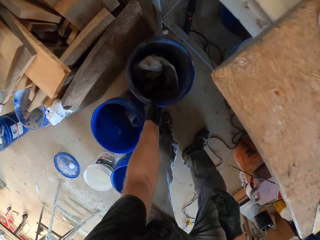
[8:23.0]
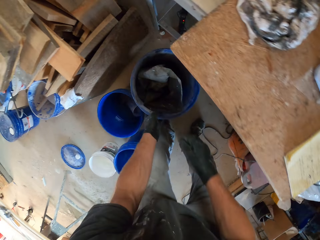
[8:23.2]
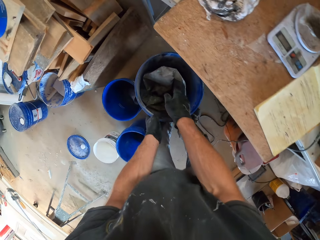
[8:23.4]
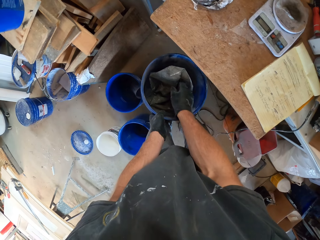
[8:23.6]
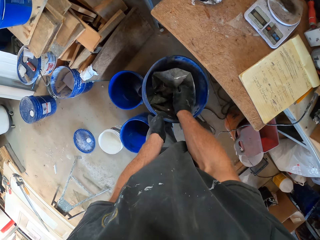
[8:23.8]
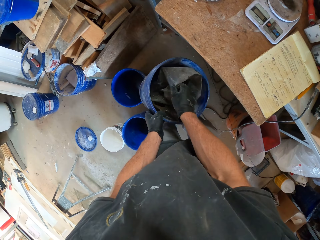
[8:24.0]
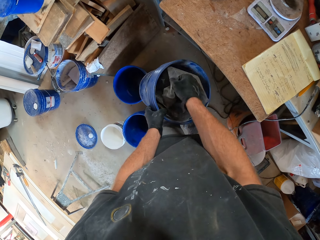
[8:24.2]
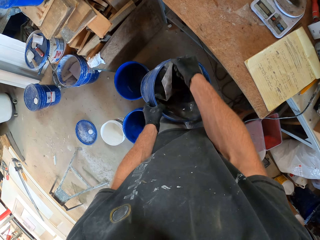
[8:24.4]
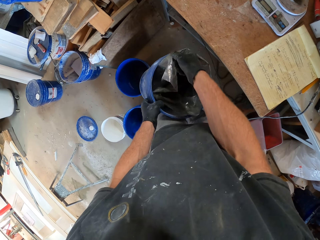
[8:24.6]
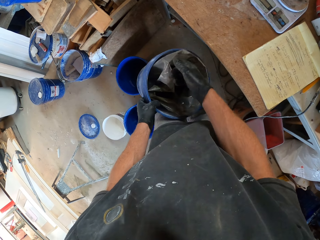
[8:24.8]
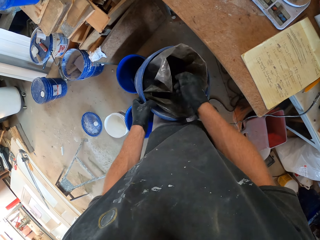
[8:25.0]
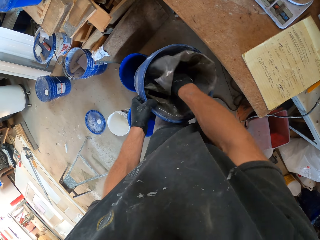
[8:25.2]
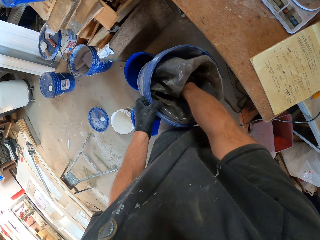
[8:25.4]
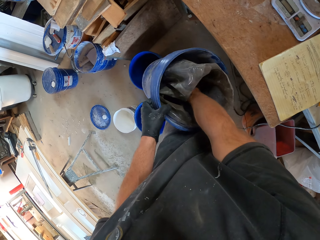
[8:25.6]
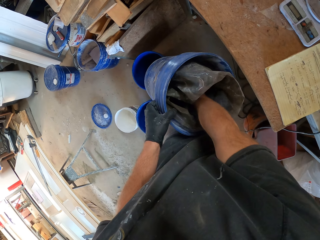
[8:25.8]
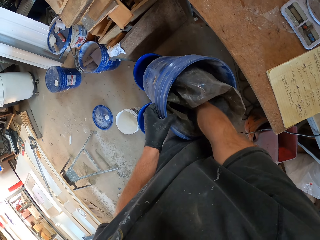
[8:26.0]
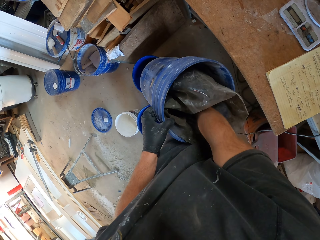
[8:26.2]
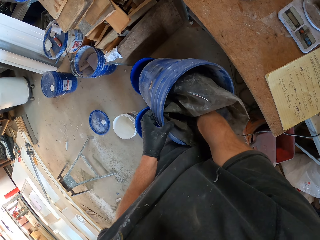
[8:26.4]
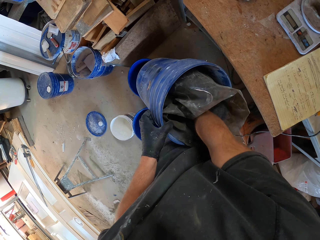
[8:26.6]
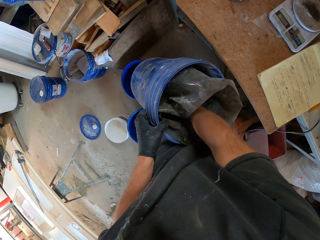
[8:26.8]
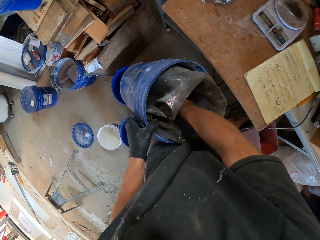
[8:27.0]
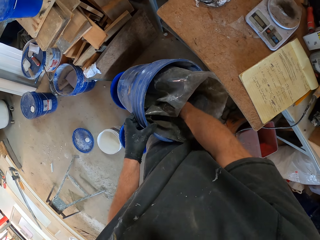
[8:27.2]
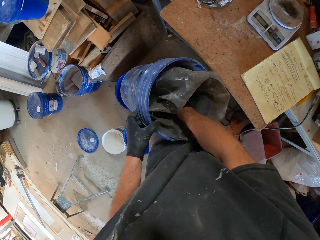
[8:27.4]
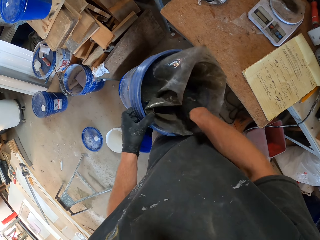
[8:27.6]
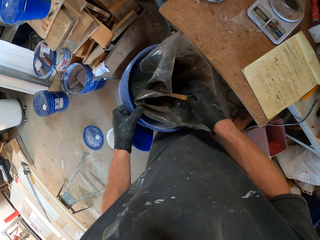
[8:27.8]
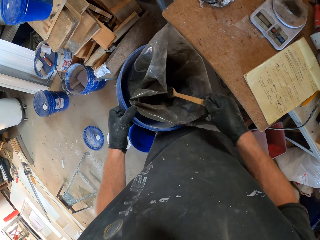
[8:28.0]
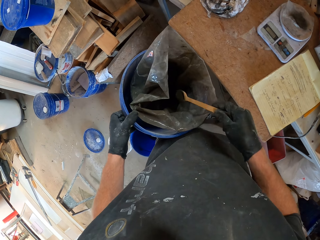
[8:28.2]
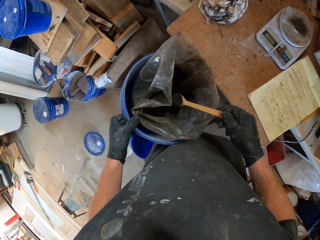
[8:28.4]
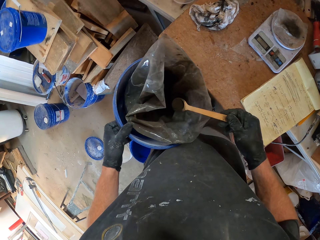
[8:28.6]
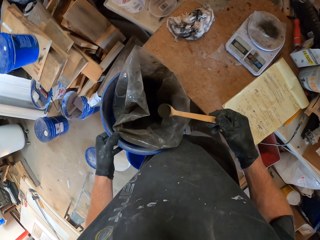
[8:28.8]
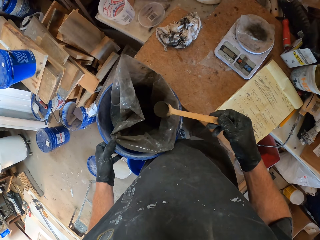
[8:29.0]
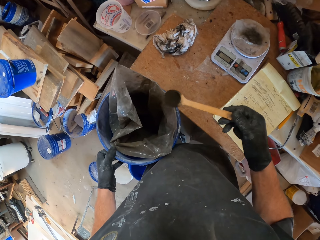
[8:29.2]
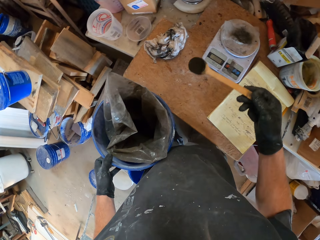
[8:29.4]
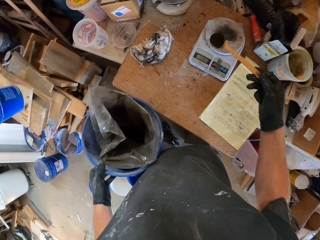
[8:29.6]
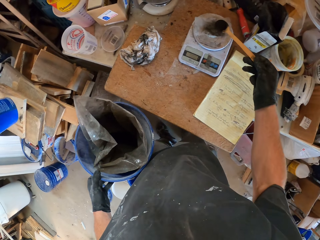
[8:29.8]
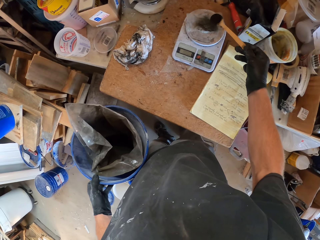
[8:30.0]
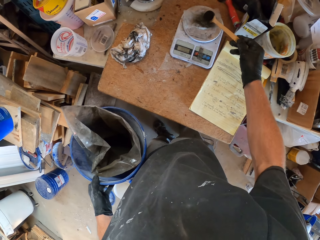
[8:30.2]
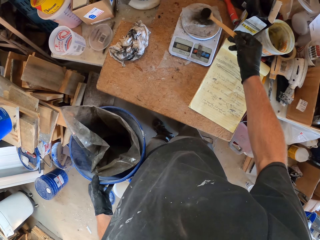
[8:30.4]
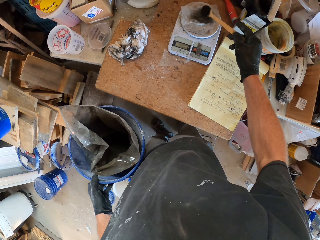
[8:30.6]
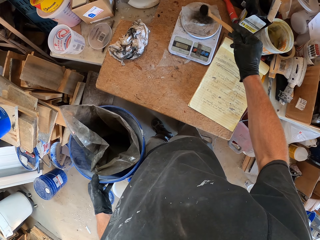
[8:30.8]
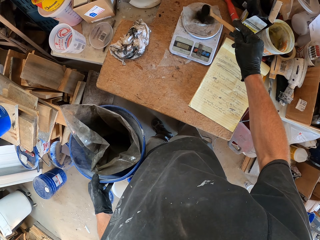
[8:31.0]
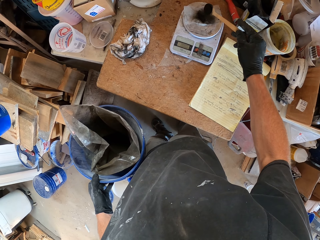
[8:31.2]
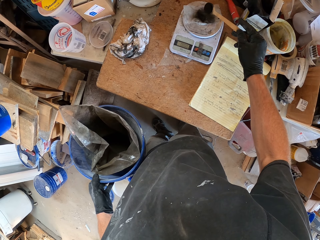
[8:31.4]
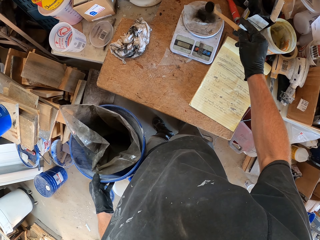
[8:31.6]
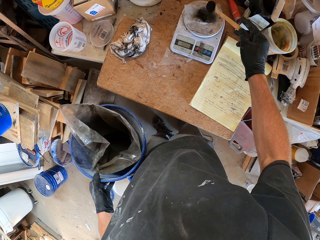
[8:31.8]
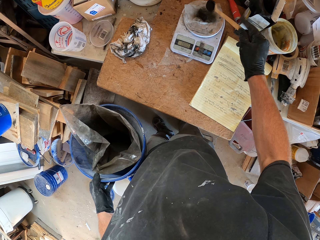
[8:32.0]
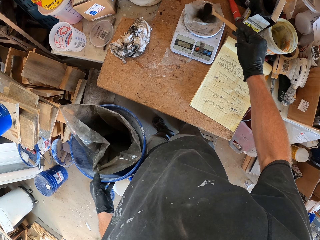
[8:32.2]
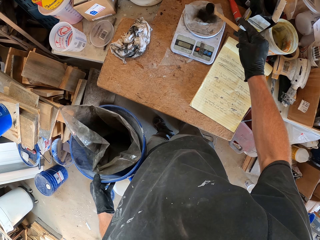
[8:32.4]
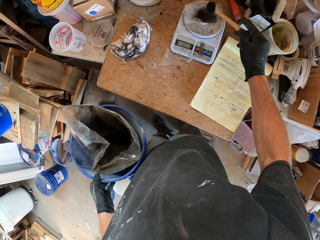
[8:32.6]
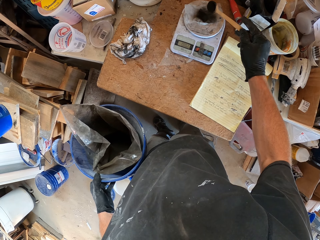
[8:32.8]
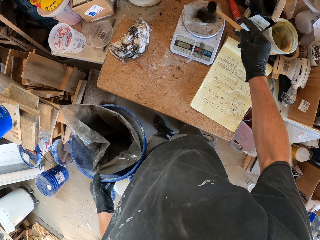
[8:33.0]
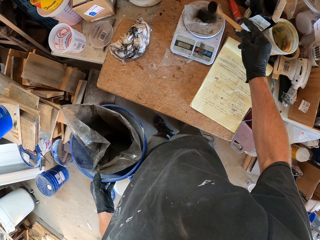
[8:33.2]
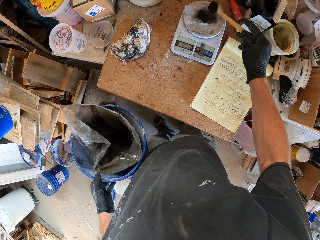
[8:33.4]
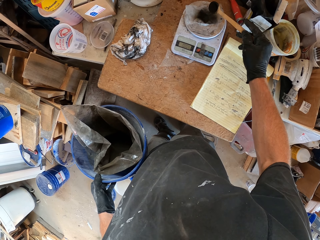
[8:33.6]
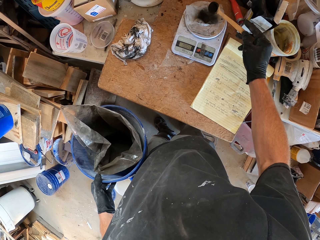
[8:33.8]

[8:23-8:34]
The camera wearer picks up the bucket. They hold the plastic paper. They pick up something in the bucket. They scoop the powder. They put the powder on the weighing scale.

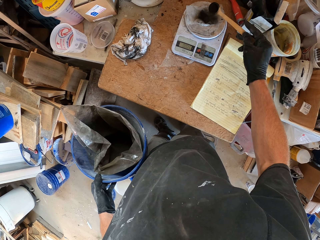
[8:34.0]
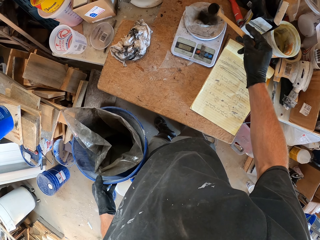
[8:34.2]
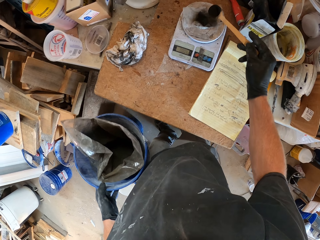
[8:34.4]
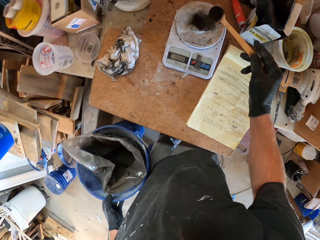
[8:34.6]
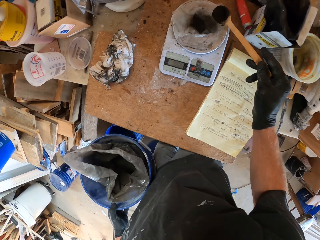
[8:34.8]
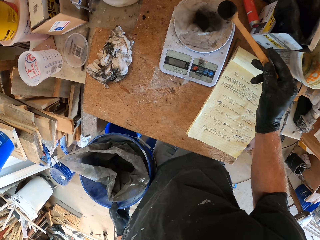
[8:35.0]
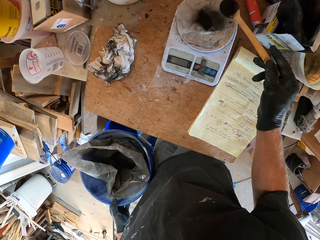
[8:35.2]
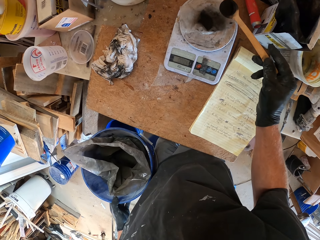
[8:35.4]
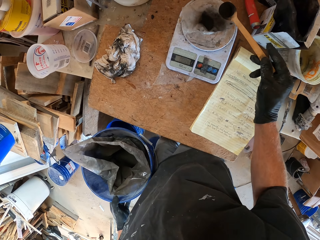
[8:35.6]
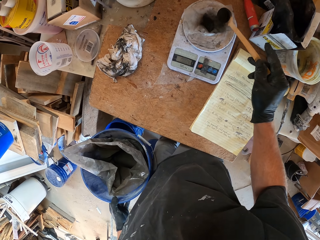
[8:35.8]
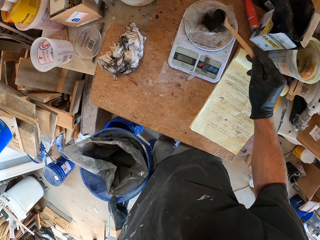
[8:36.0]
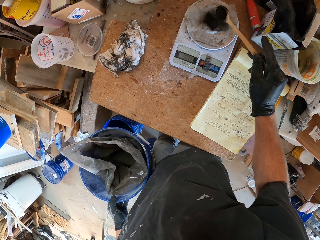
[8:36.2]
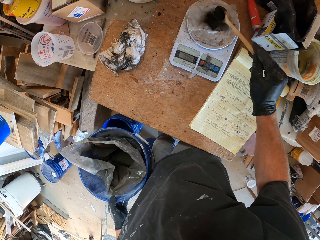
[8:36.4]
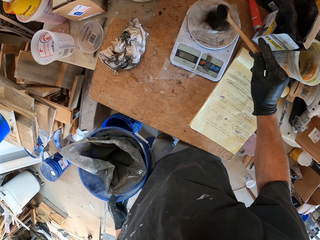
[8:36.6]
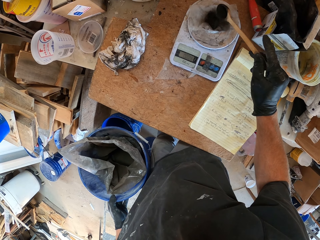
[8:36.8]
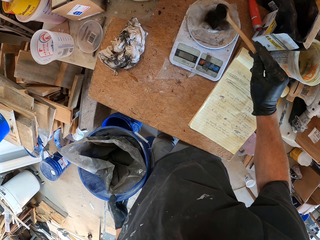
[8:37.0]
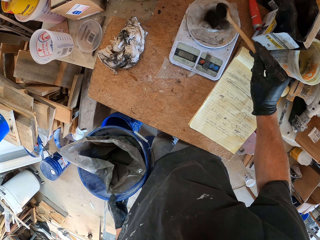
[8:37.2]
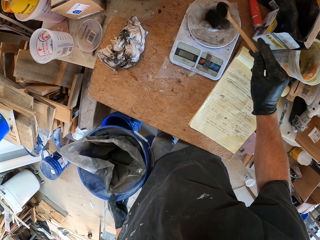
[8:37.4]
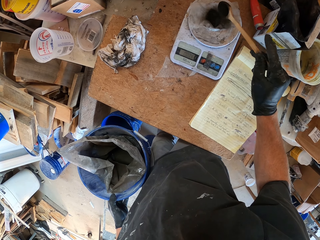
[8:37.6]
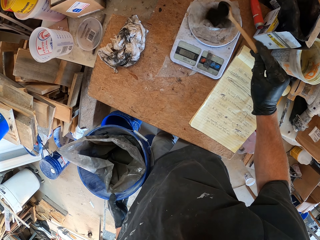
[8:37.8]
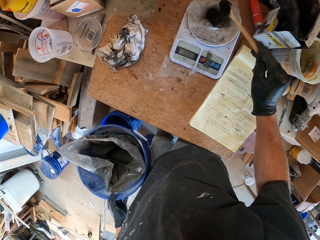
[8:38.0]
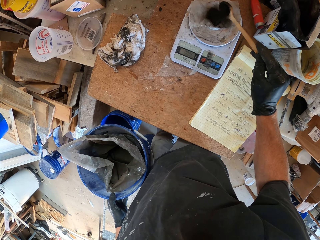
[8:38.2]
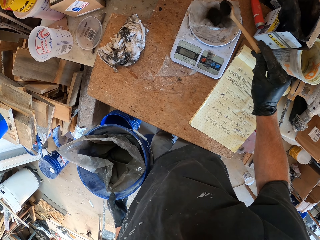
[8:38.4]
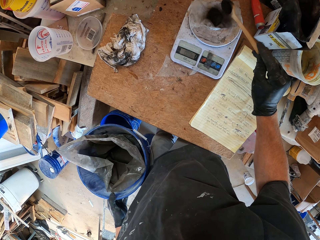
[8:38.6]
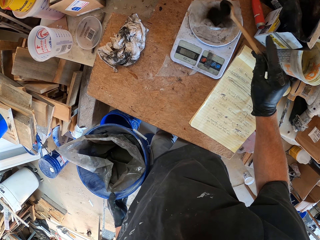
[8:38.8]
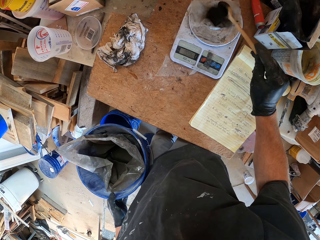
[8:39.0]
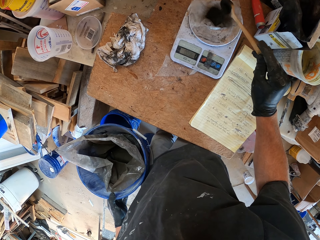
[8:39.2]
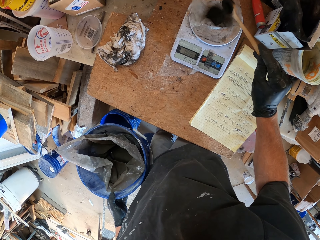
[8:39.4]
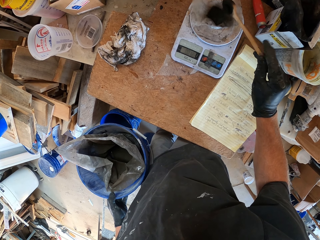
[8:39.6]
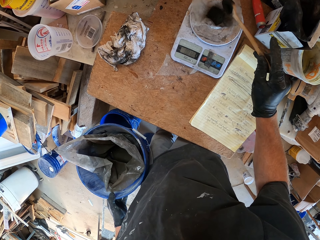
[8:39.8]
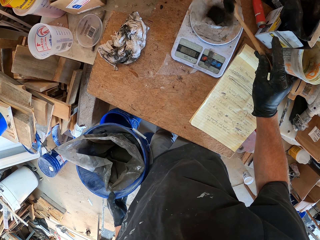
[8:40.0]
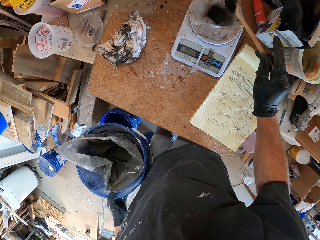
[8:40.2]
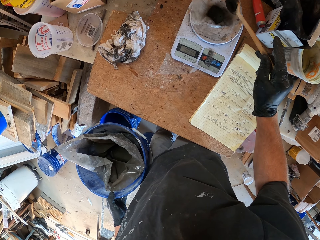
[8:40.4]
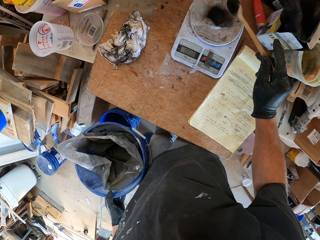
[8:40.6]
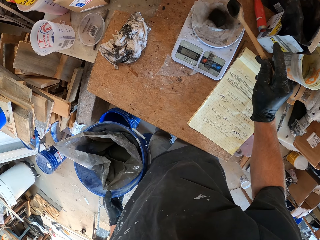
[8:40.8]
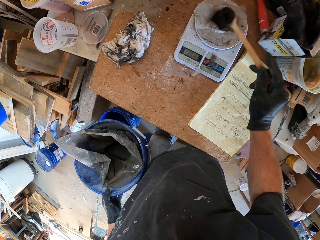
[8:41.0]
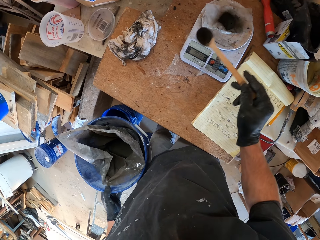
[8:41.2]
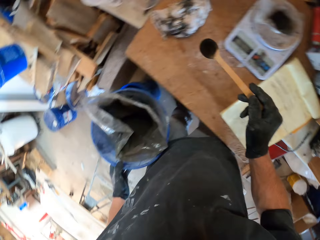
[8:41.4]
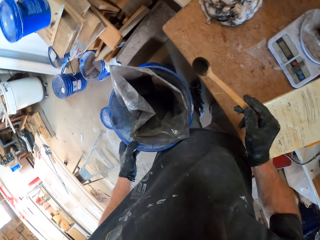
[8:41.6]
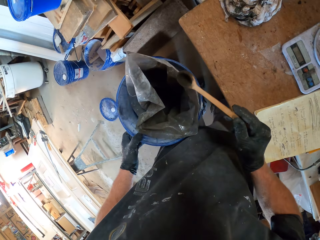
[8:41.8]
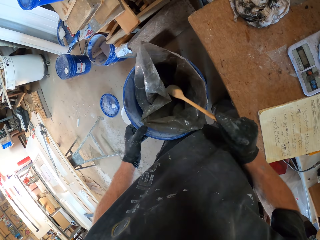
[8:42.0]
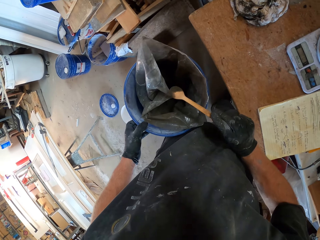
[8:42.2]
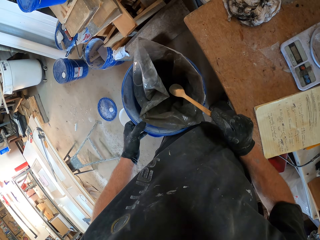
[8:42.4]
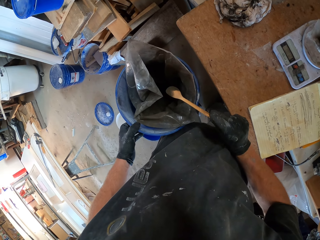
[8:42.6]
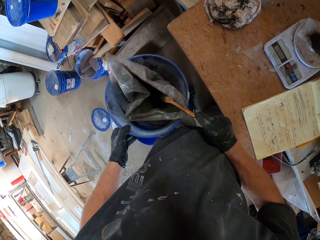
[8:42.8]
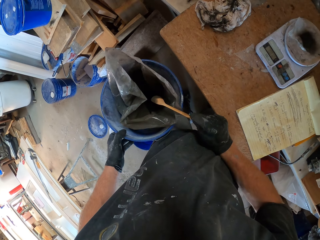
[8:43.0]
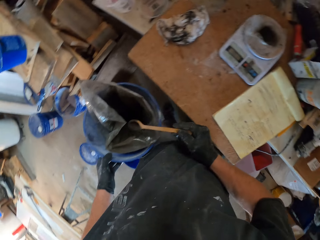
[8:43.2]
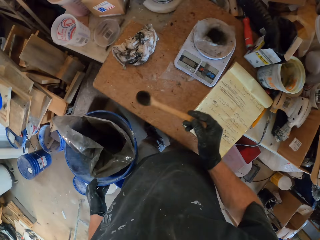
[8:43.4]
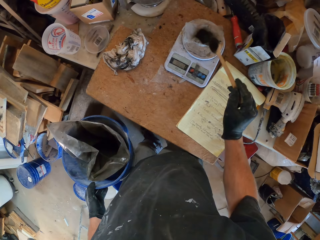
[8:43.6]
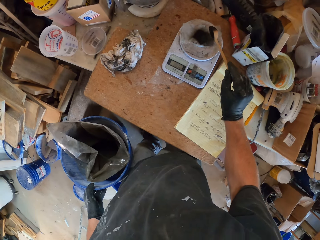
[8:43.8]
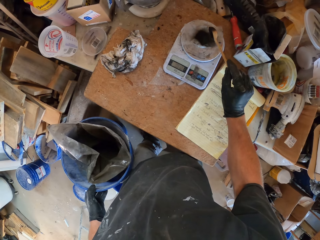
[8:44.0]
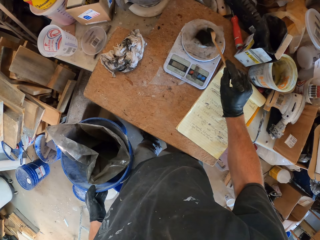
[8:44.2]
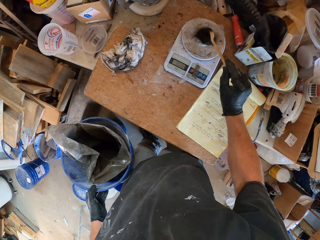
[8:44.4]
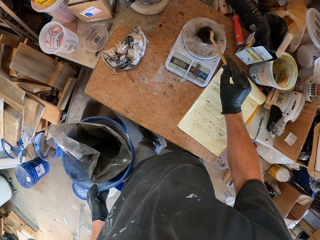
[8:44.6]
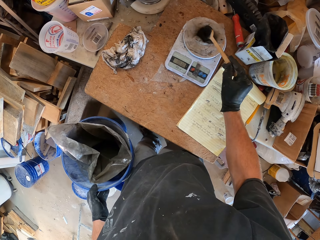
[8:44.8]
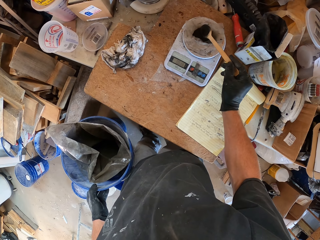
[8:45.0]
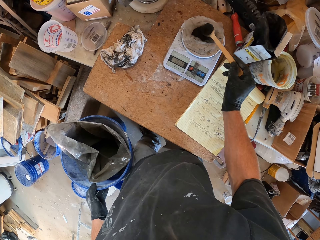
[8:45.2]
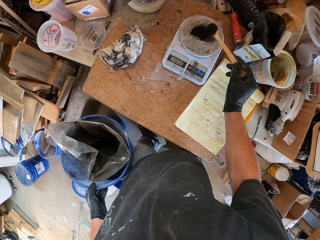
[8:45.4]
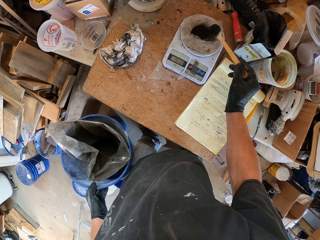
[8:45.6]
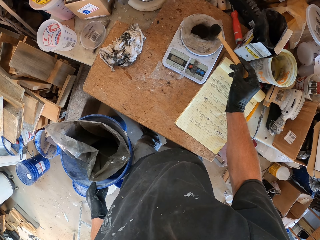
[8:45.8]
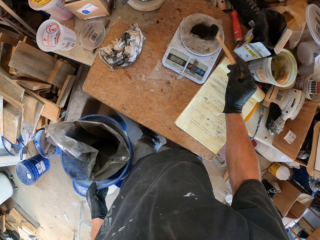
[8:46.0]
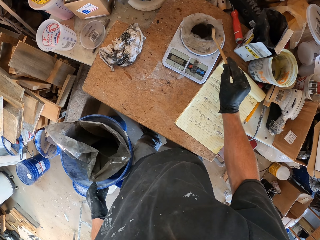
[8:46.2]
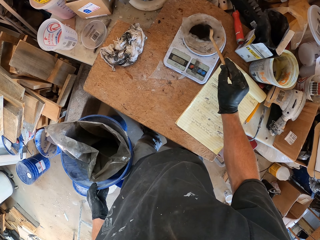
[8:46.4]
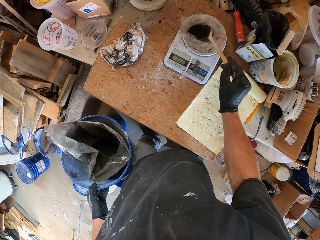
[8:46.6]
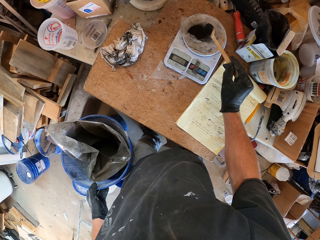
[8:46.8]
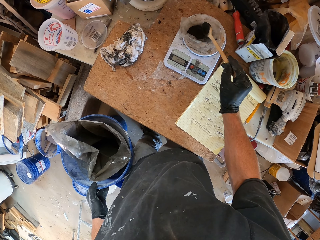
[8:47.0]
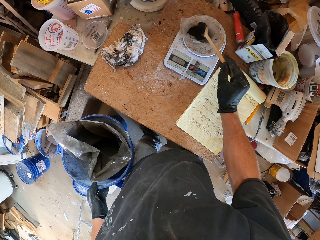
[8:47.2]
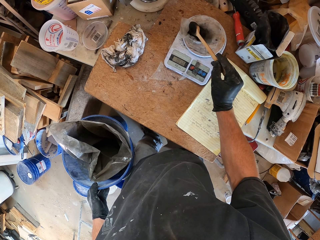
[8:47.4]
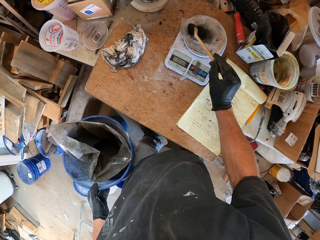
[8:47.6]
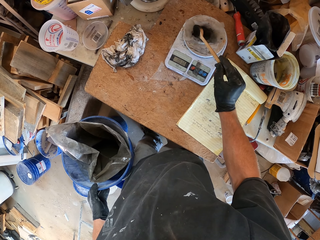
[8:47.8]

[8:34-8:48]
The camera wearer reads the weighing scale. They sprinkle the powder on the plastic paper. They put the spoon on the bucket. They scoop the powder from the machine.
